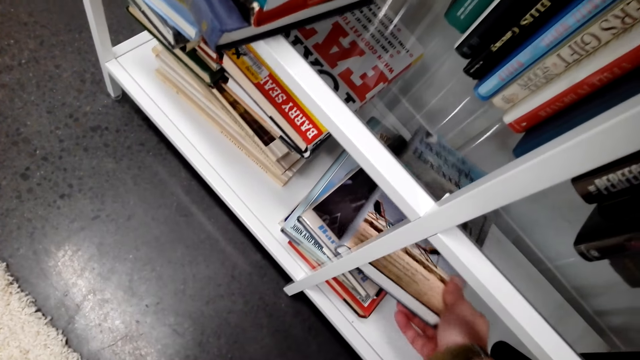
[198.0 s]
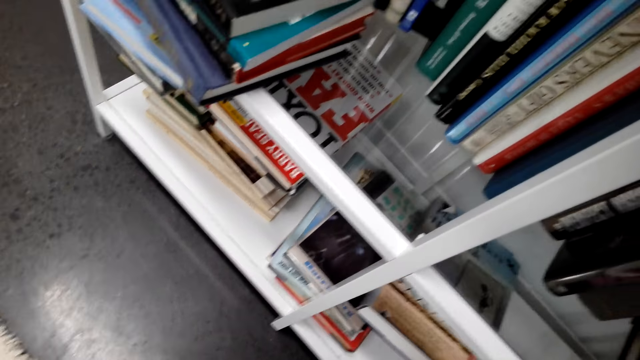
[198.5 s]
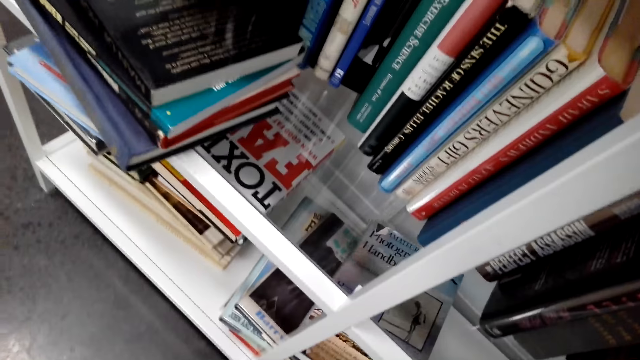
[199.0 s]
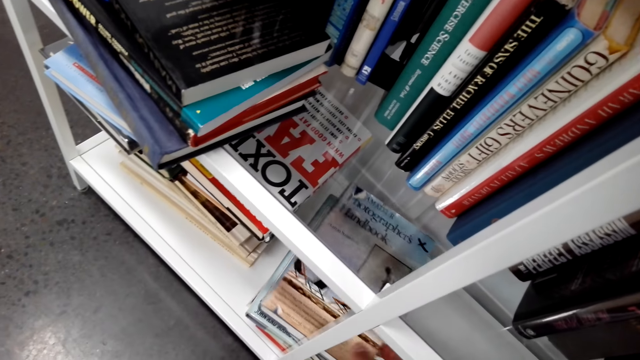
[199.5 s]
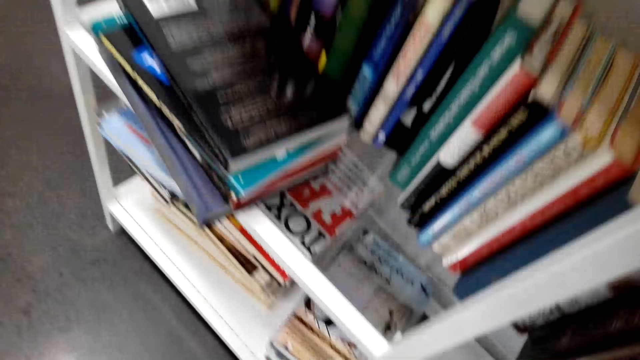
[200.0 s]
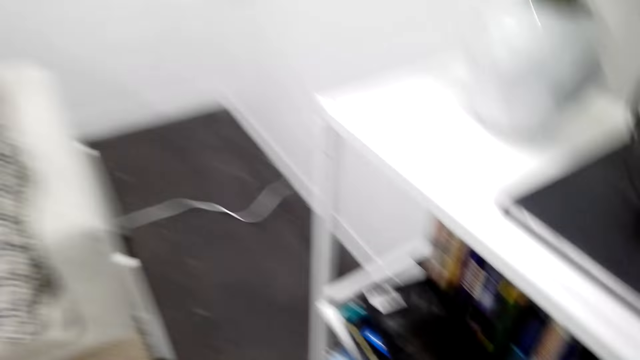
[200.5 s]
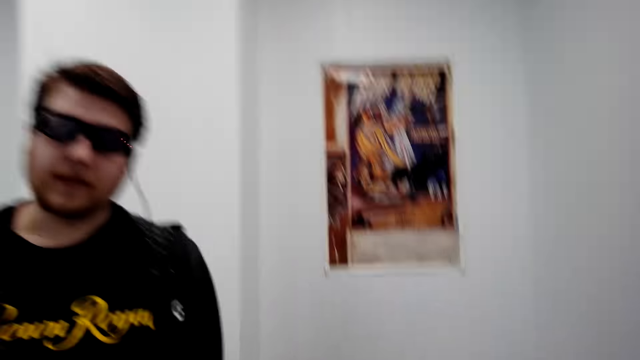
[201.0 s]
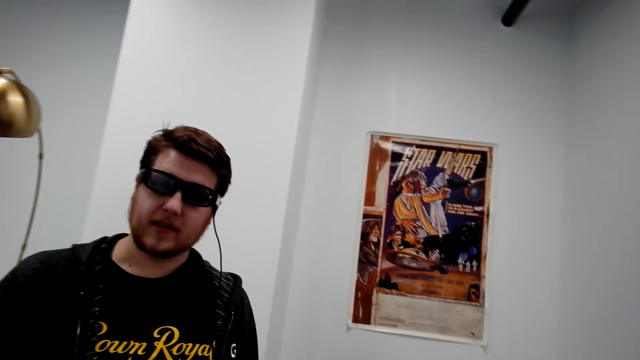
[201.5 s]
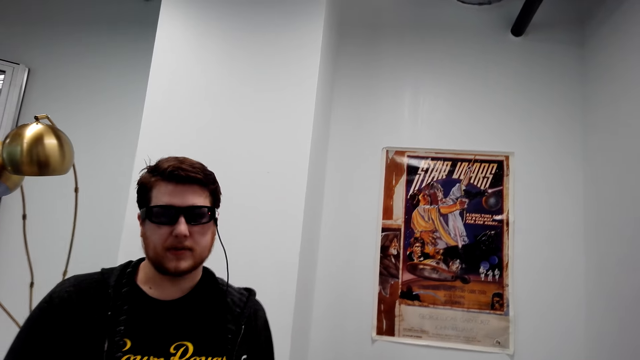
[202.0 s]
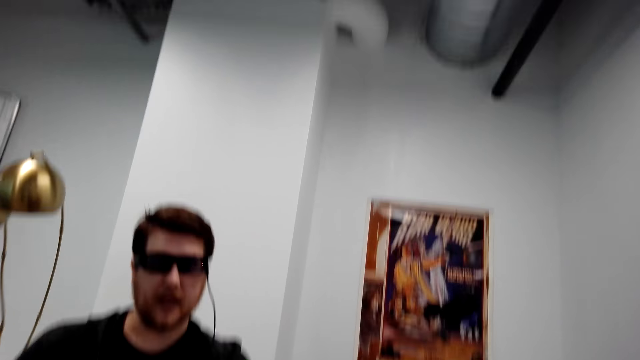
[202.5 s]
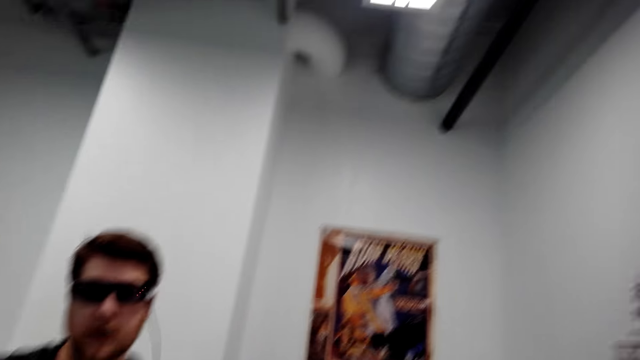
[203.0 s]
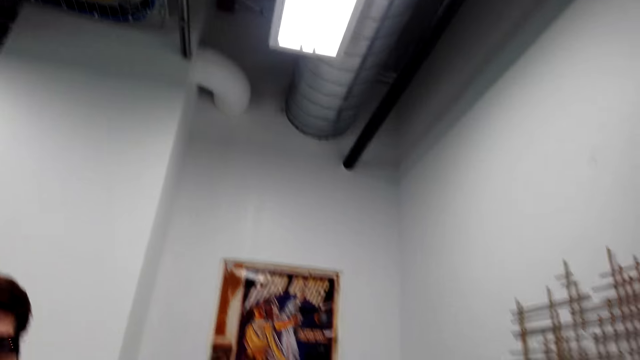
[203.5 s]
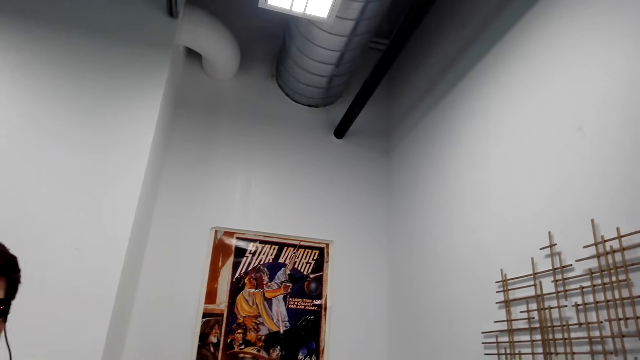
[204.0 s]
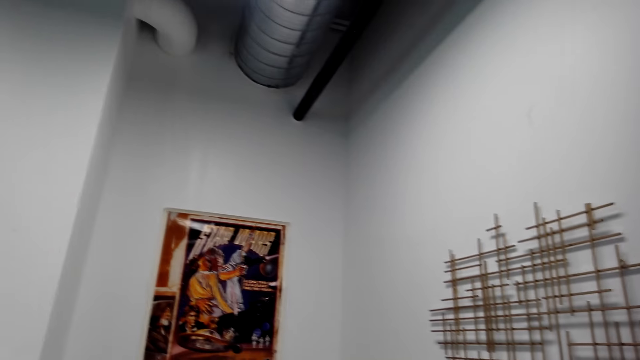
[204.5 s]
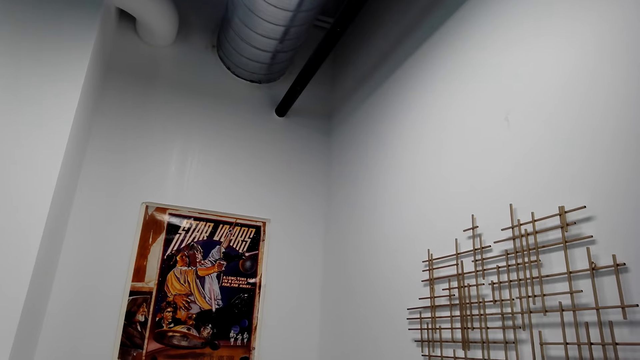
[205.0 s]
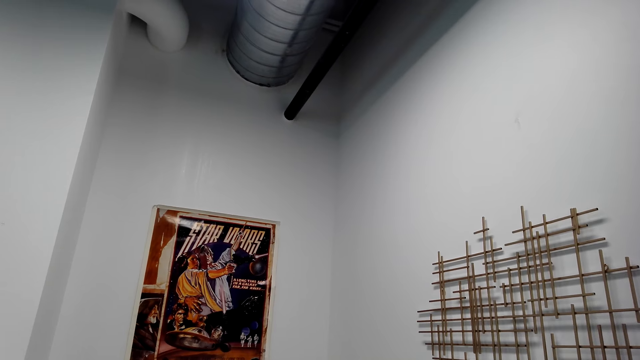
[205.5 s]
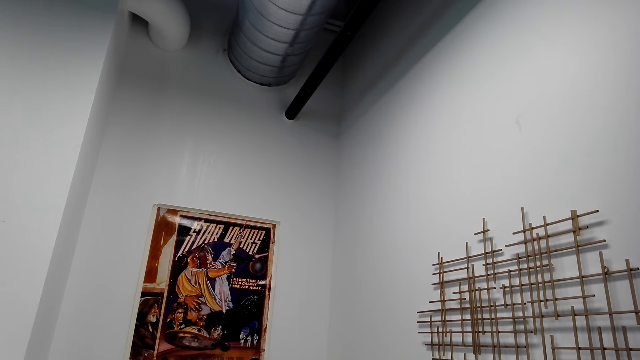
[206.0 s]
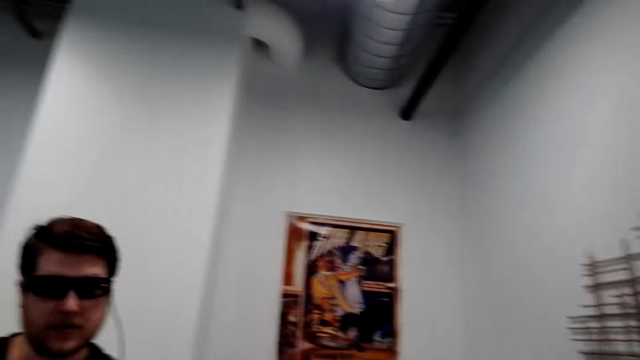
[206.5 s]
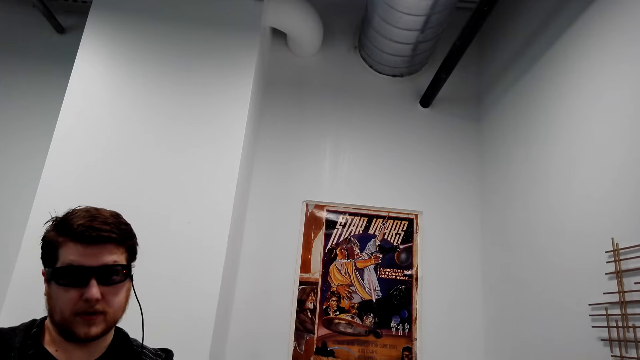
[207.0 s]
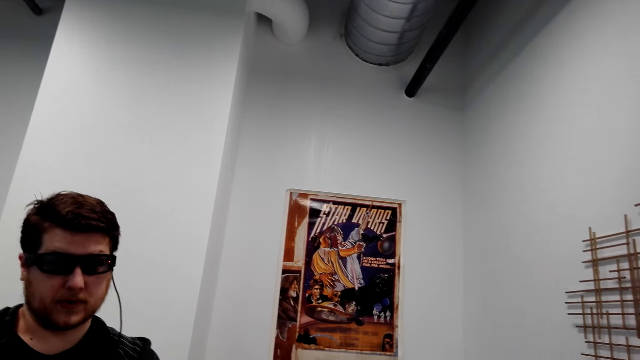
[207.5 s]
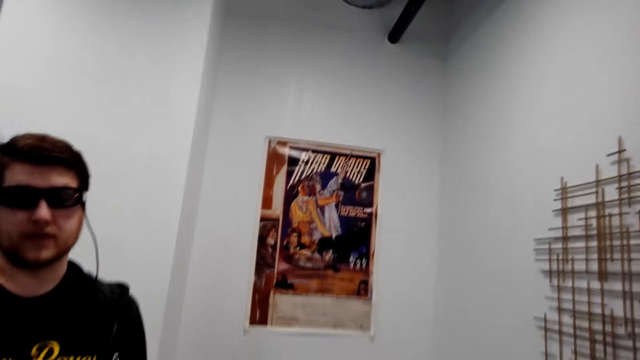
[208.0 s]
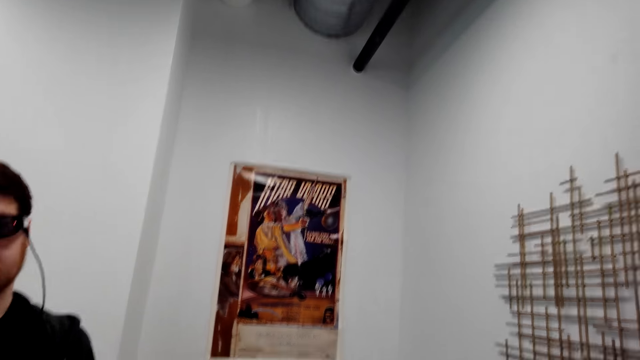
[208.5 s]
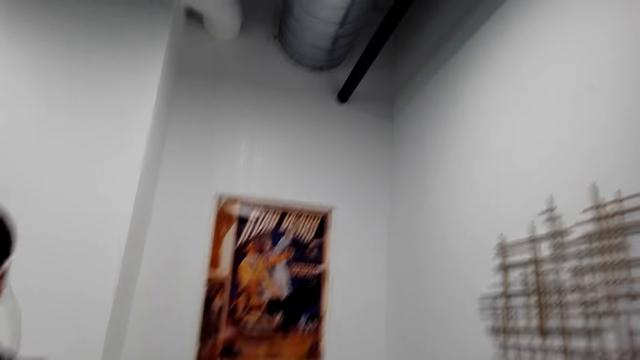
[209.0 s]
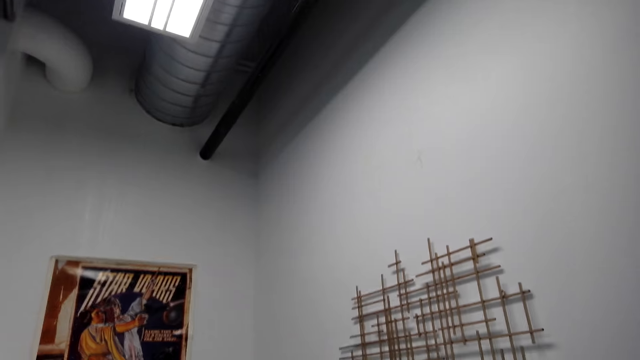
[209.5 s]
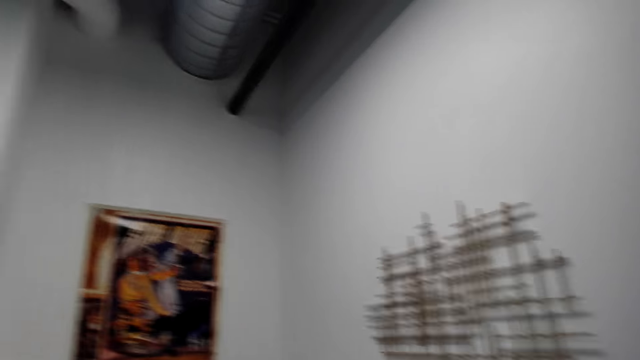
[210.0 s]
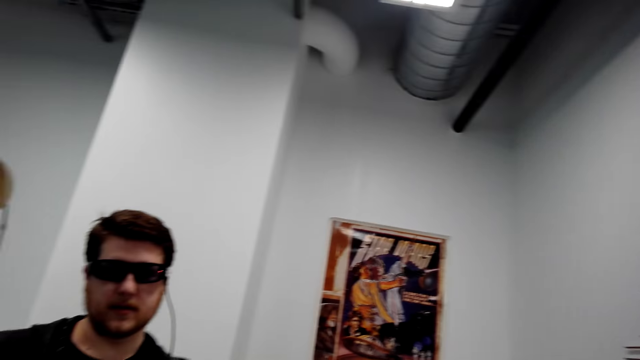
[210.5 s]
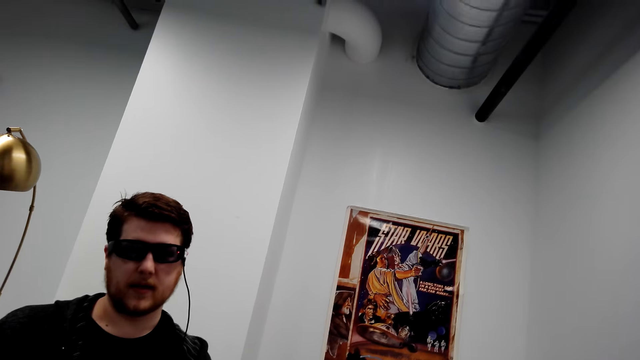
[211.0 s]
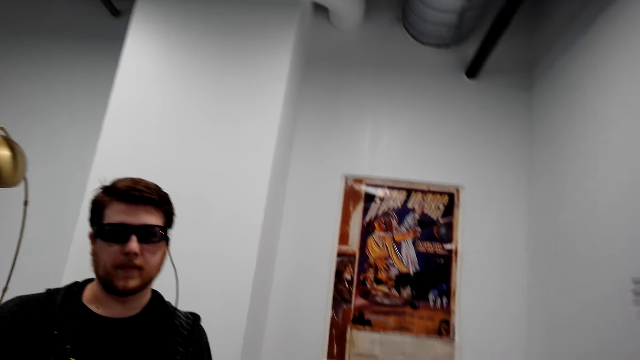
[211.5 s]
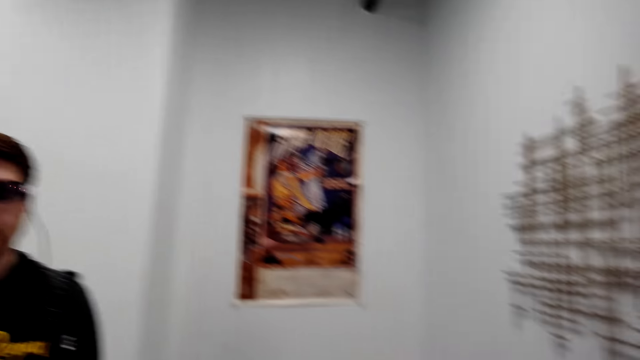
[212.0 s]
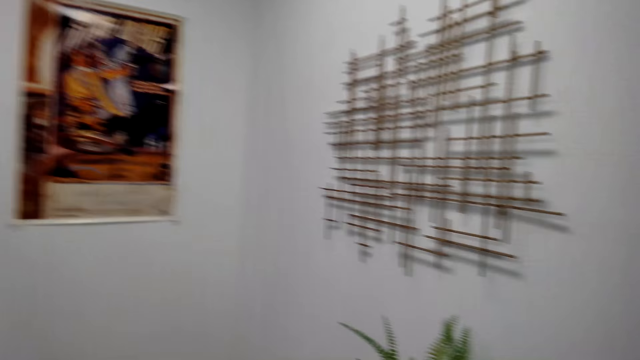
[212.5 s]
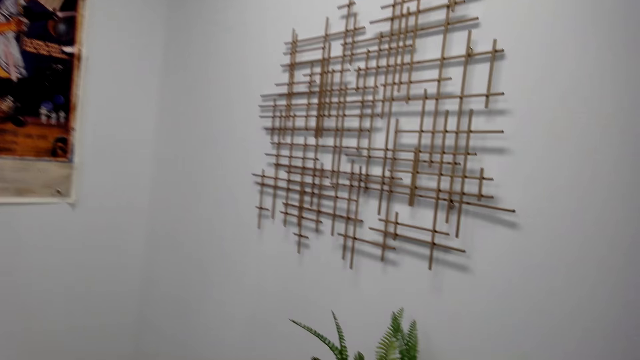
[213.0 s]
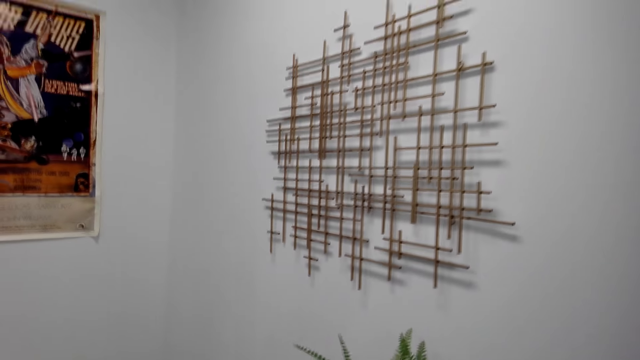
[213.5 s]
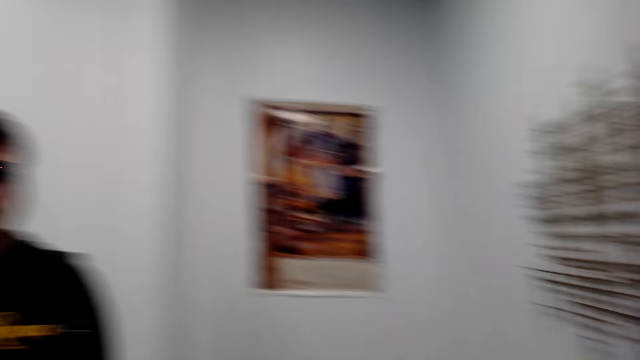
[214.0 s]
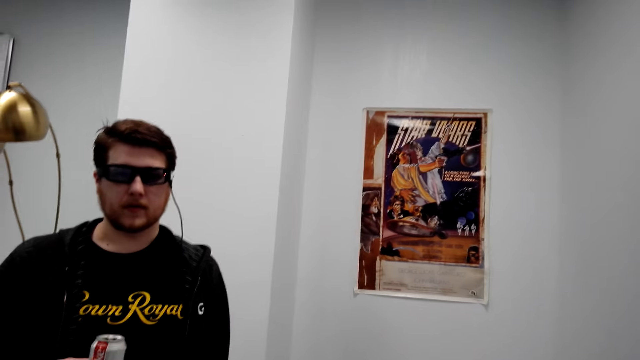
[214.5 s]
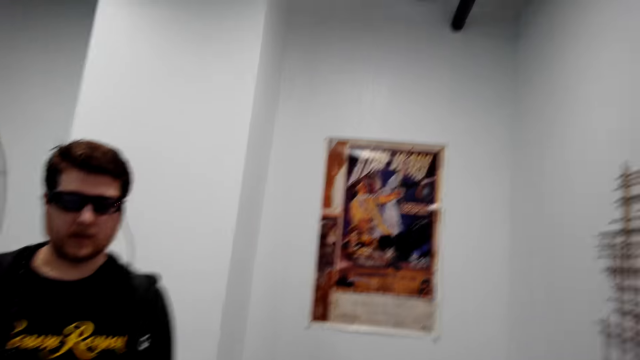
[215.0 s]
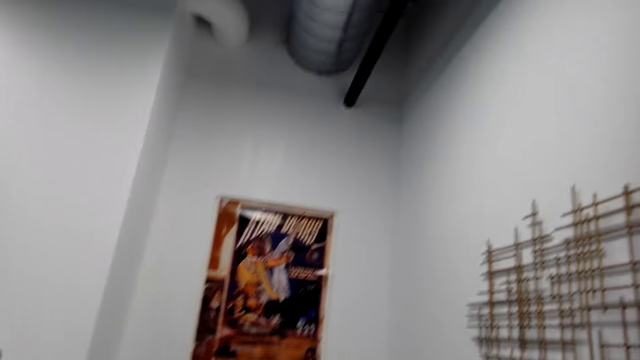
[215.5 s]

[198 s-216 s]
The camera wearer touches a book on the lower shelf. They interact with a man. They look around.

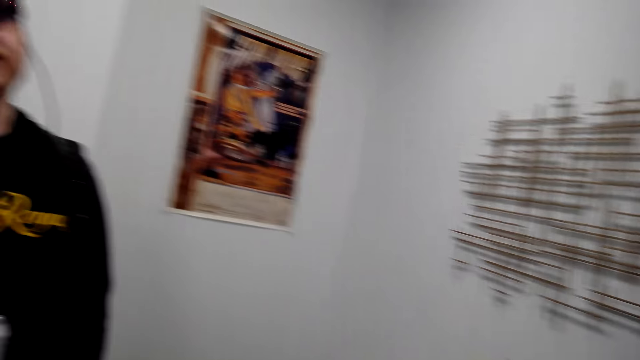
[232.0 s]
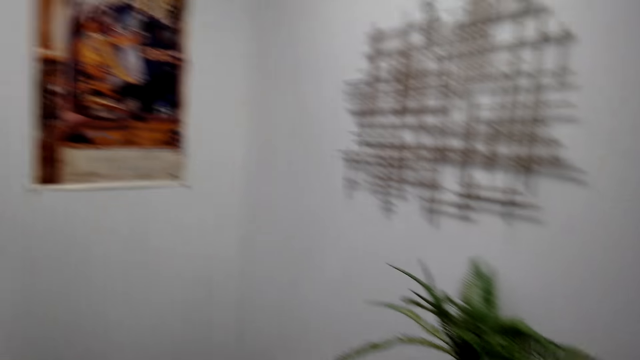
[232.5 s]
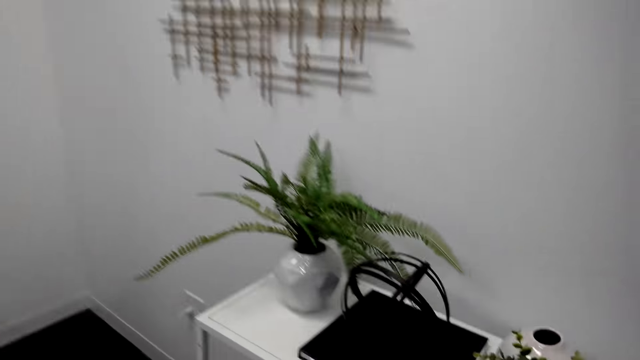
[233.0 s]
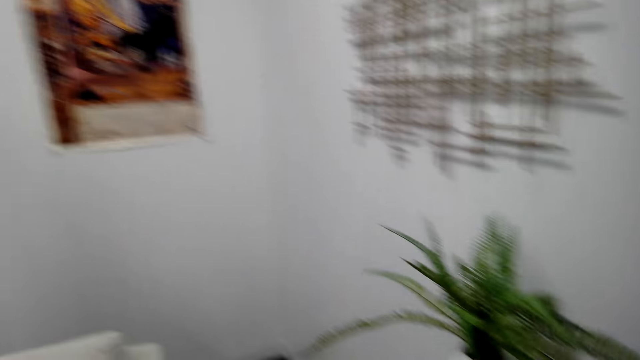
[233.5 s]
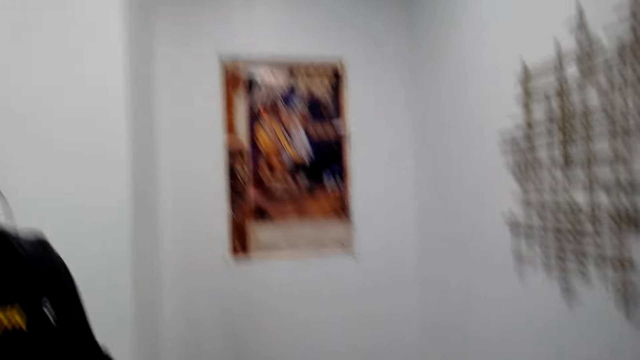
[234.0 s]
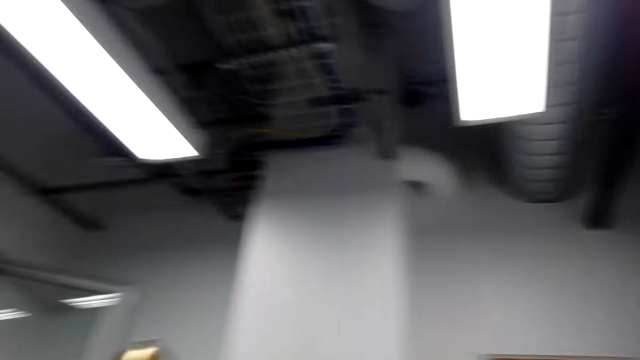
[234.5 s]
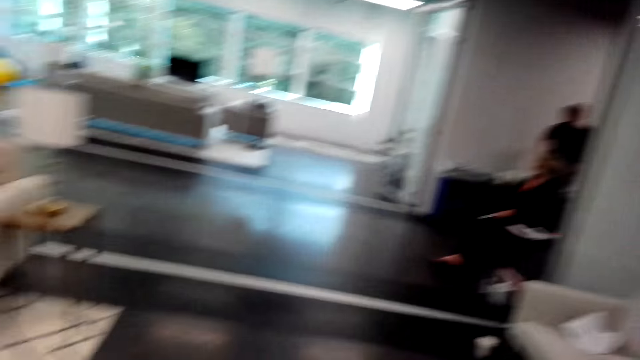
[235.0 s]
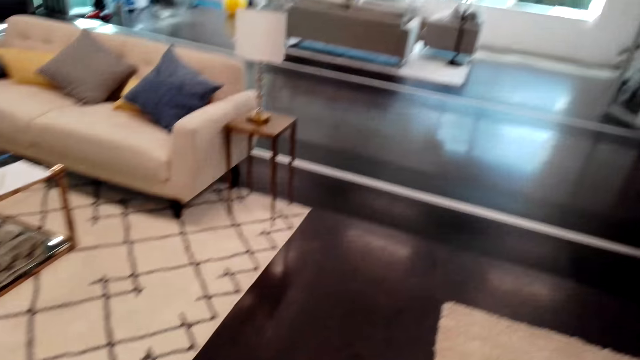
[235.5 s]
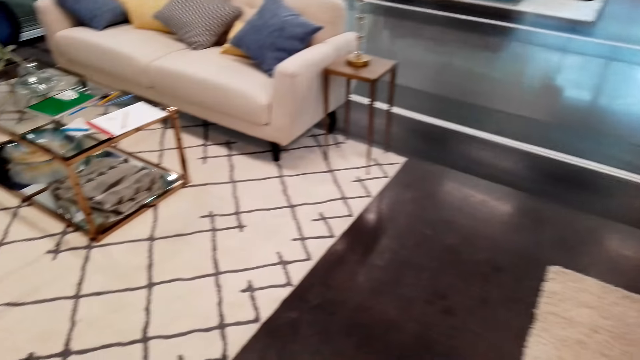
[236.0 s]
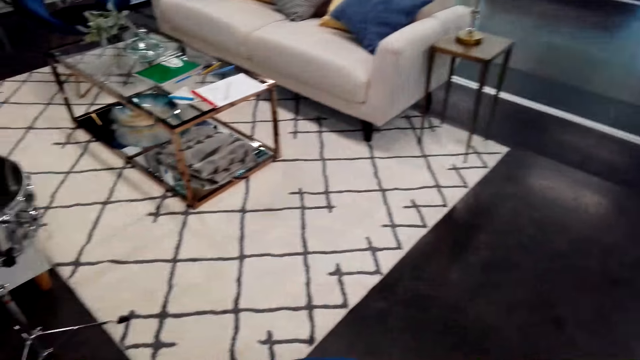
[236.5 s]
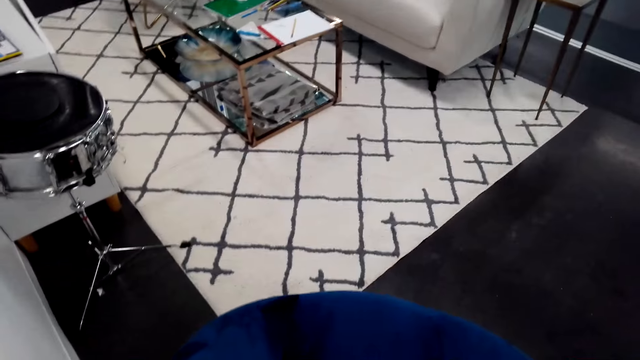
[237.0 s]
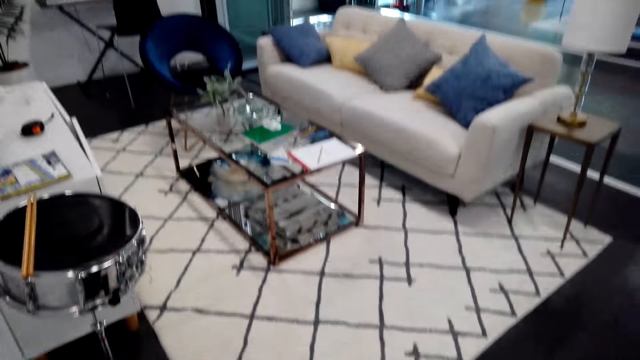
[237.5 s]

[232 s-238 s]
A person moves the hand.
